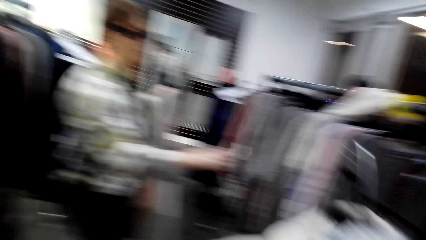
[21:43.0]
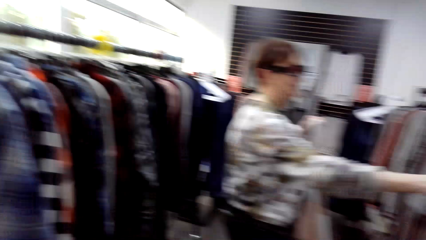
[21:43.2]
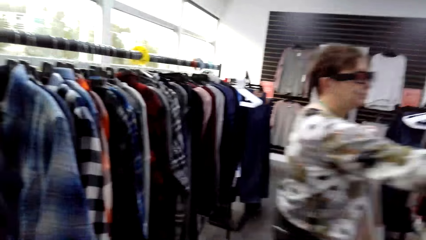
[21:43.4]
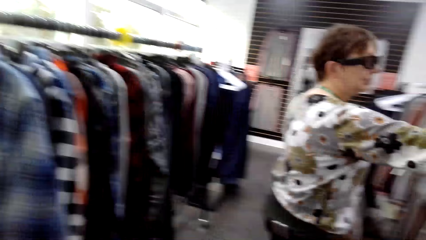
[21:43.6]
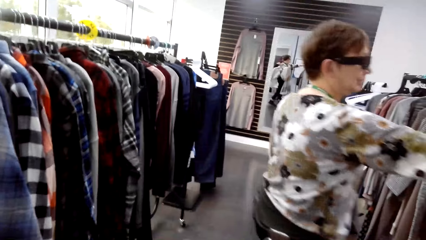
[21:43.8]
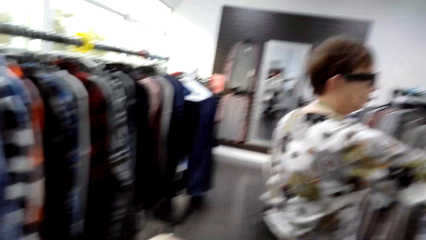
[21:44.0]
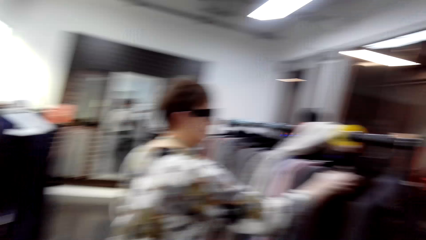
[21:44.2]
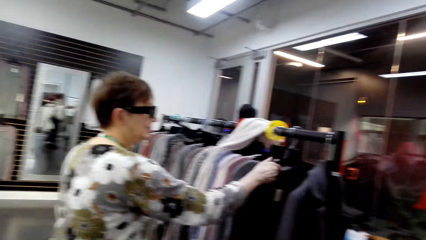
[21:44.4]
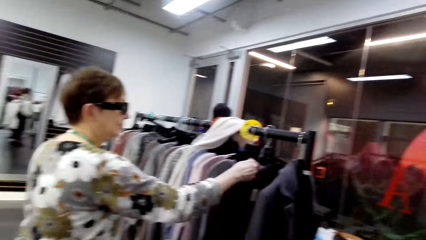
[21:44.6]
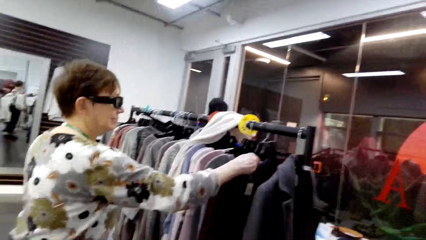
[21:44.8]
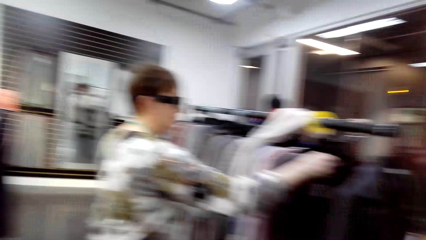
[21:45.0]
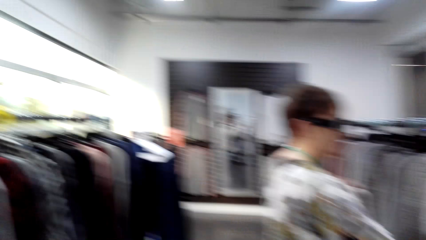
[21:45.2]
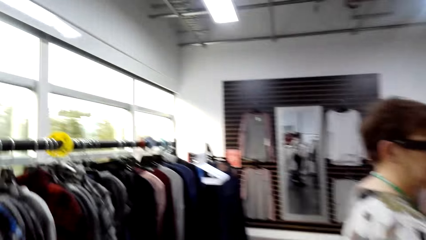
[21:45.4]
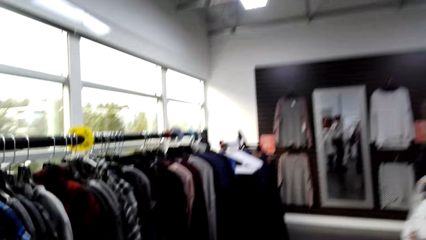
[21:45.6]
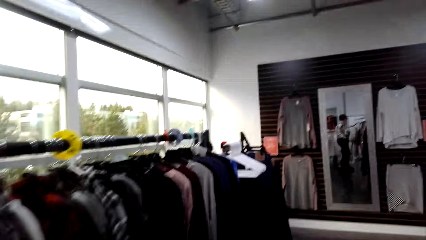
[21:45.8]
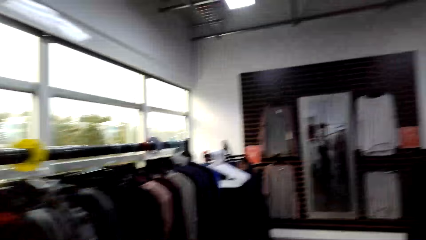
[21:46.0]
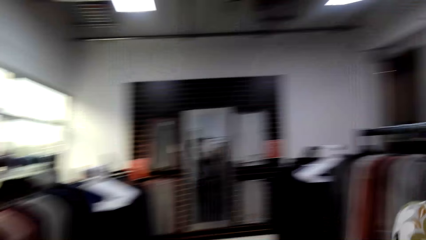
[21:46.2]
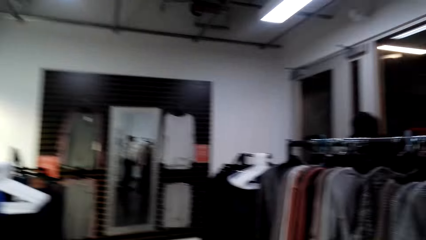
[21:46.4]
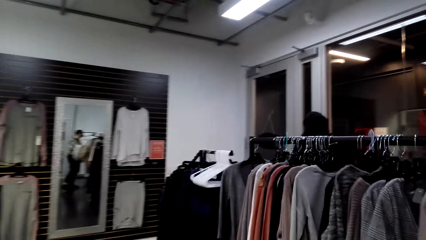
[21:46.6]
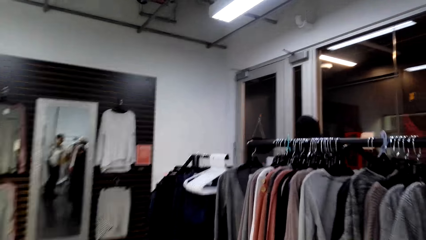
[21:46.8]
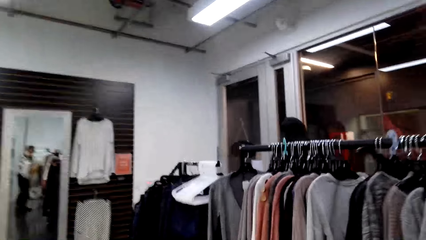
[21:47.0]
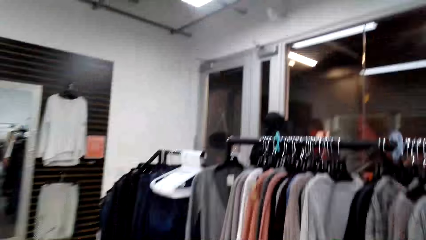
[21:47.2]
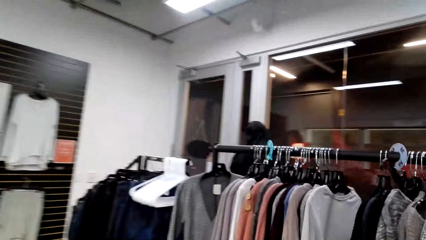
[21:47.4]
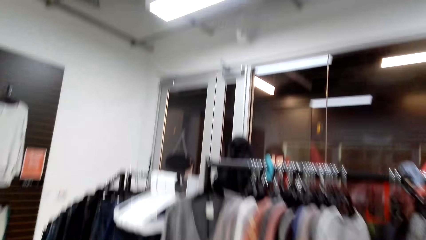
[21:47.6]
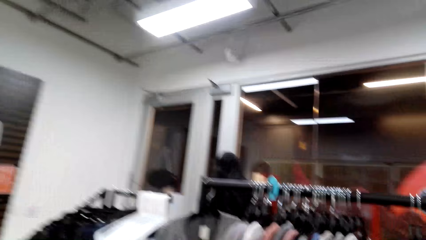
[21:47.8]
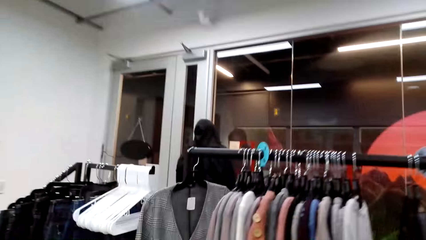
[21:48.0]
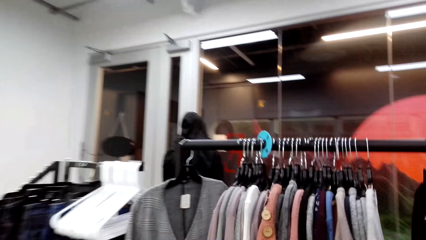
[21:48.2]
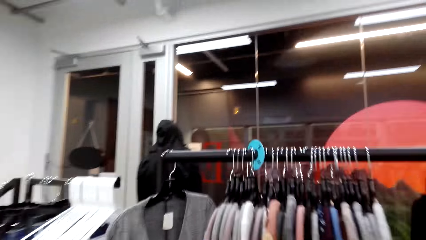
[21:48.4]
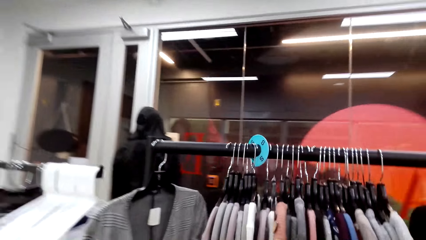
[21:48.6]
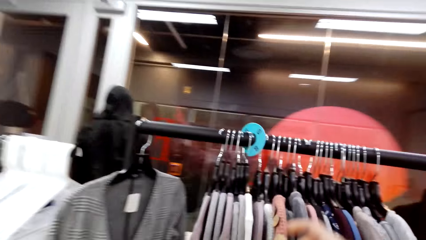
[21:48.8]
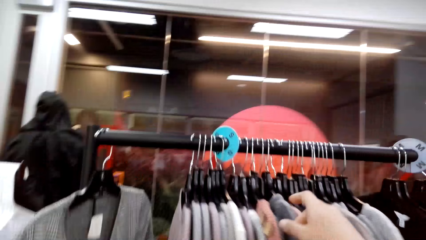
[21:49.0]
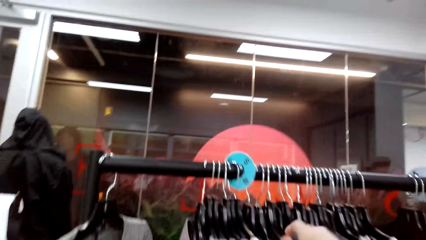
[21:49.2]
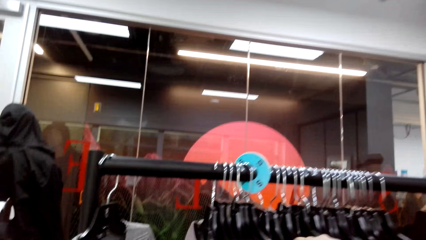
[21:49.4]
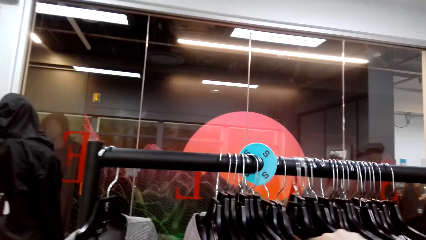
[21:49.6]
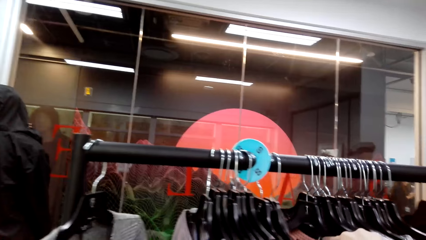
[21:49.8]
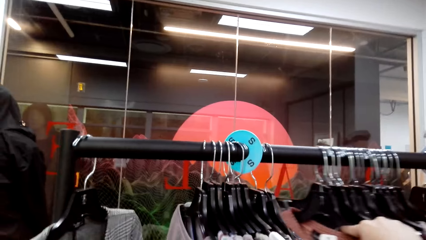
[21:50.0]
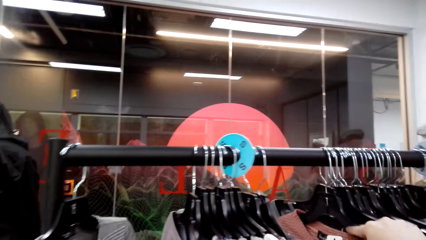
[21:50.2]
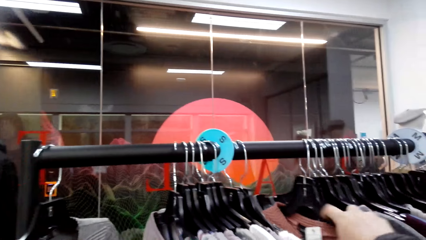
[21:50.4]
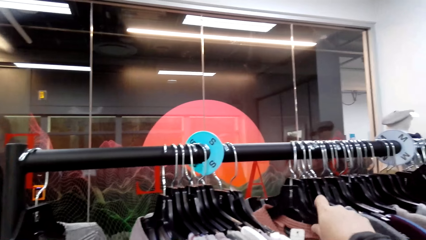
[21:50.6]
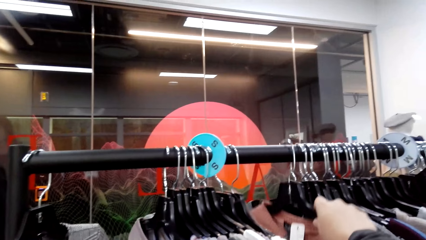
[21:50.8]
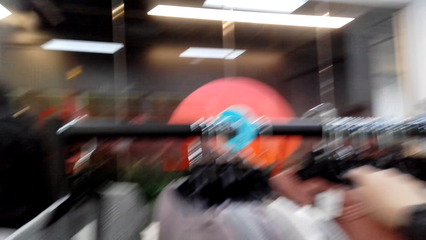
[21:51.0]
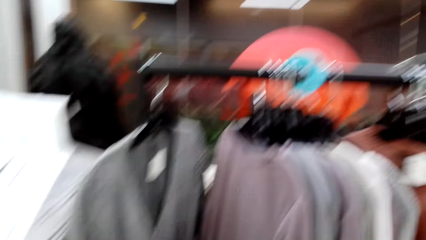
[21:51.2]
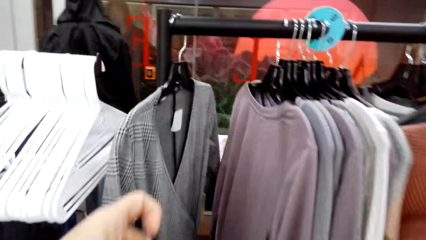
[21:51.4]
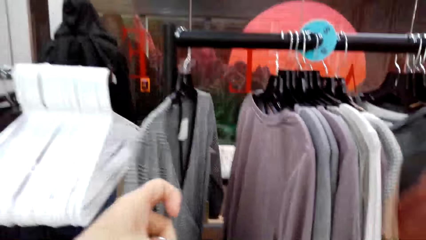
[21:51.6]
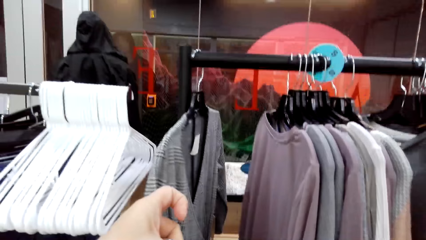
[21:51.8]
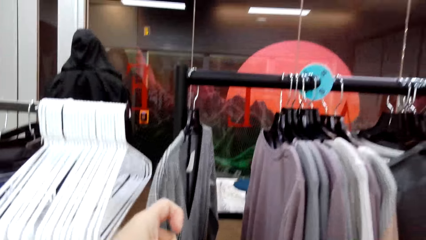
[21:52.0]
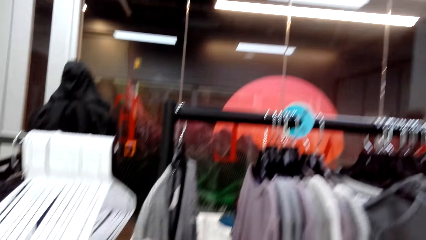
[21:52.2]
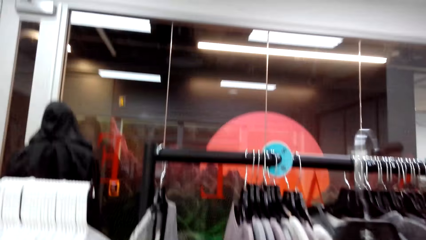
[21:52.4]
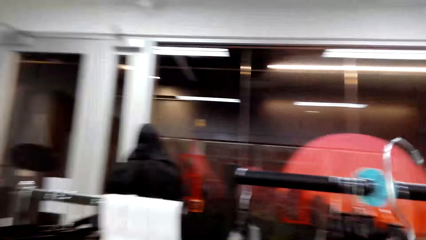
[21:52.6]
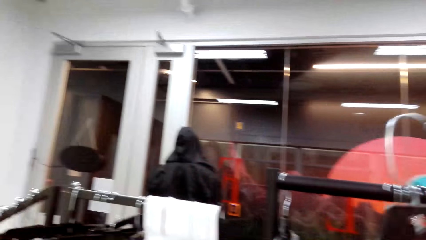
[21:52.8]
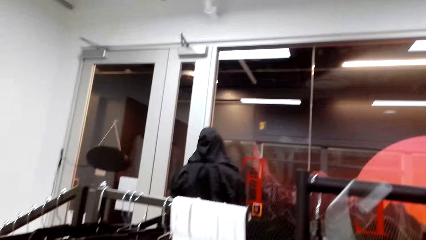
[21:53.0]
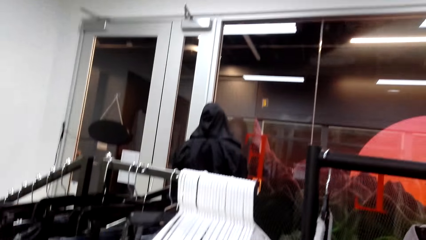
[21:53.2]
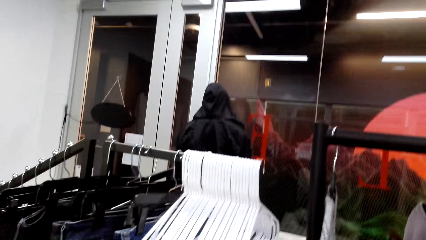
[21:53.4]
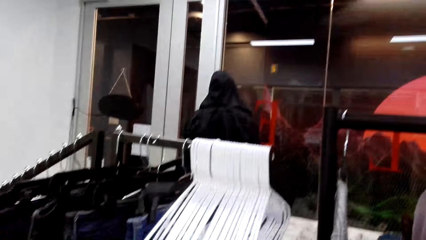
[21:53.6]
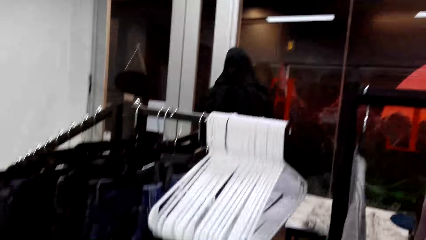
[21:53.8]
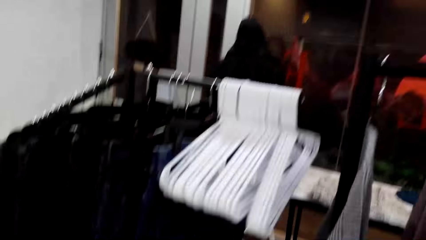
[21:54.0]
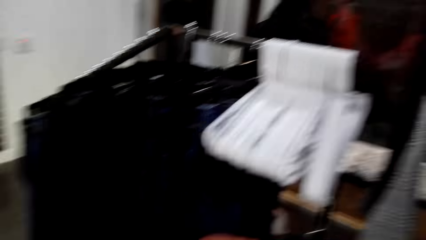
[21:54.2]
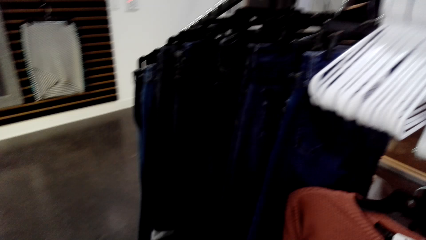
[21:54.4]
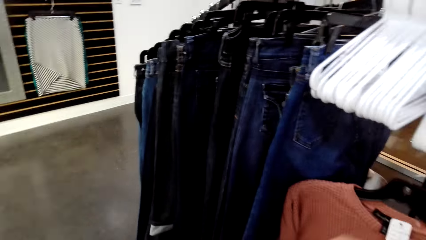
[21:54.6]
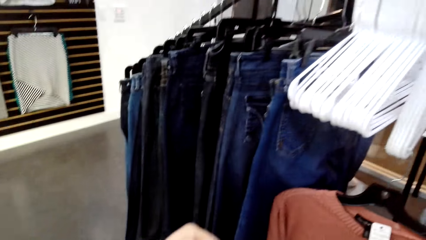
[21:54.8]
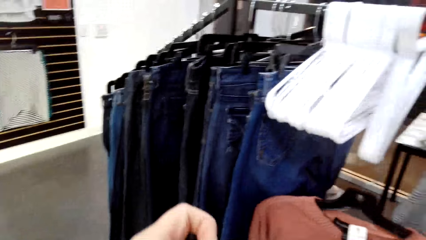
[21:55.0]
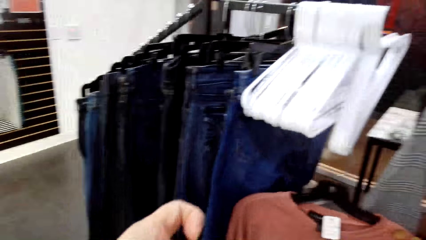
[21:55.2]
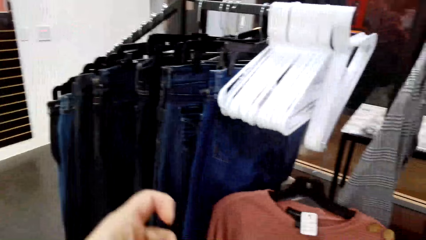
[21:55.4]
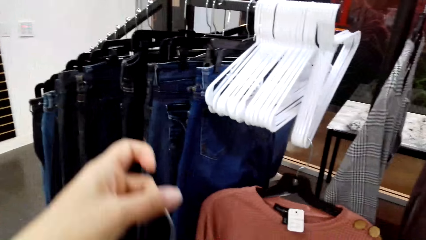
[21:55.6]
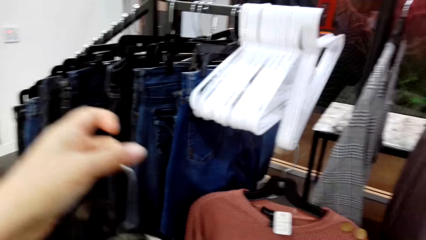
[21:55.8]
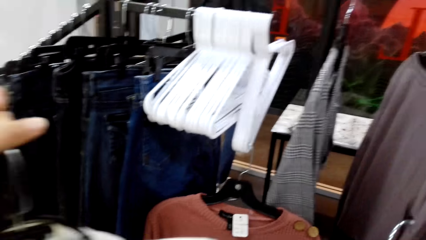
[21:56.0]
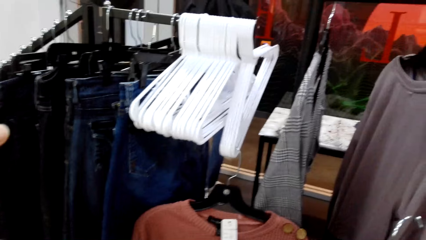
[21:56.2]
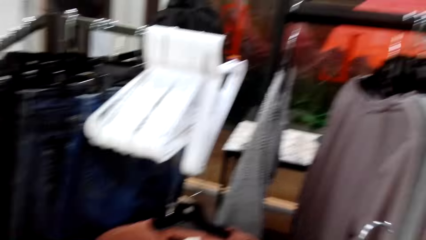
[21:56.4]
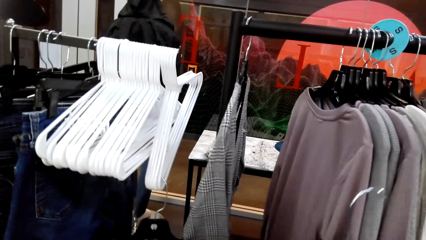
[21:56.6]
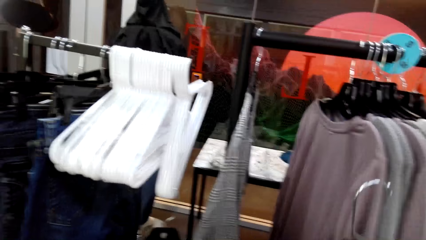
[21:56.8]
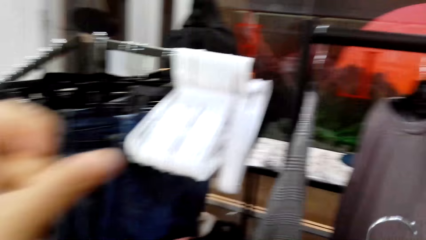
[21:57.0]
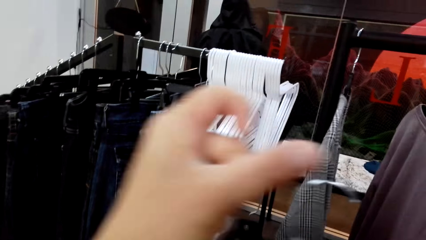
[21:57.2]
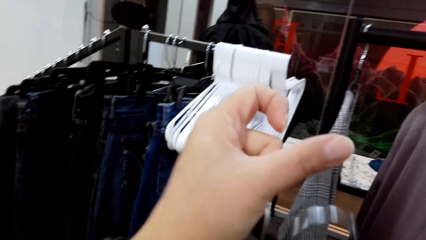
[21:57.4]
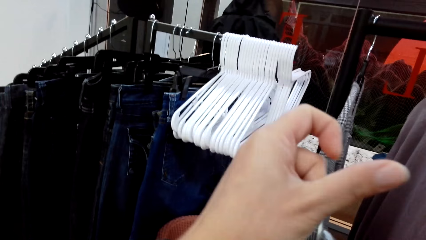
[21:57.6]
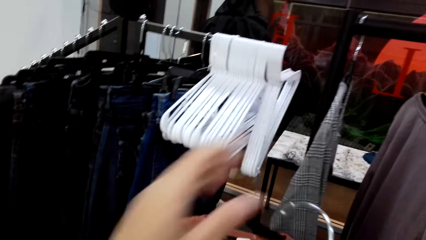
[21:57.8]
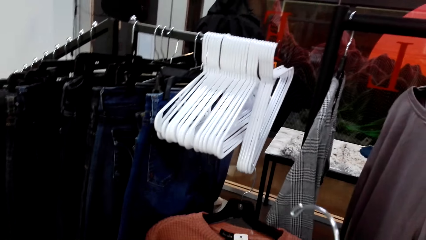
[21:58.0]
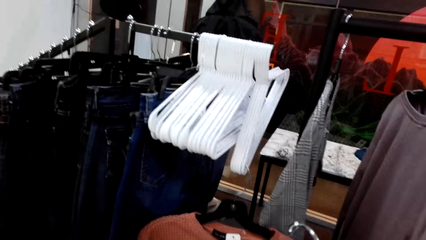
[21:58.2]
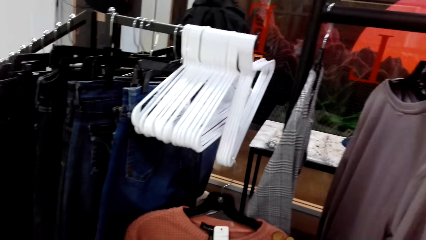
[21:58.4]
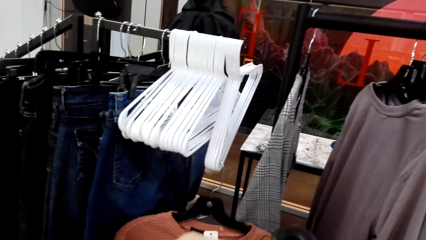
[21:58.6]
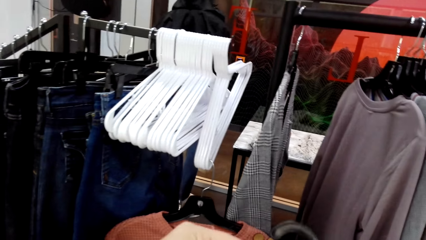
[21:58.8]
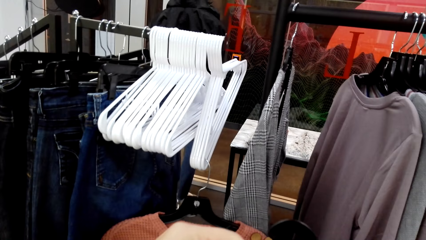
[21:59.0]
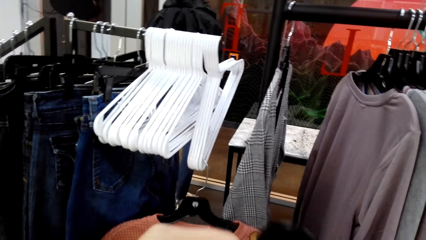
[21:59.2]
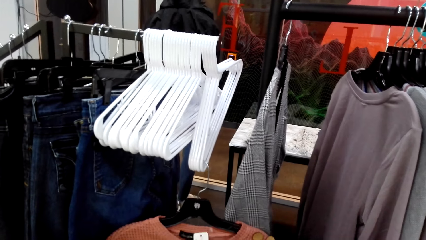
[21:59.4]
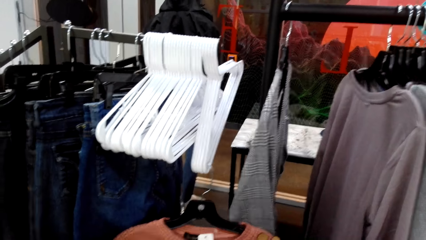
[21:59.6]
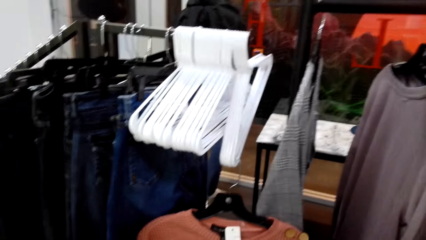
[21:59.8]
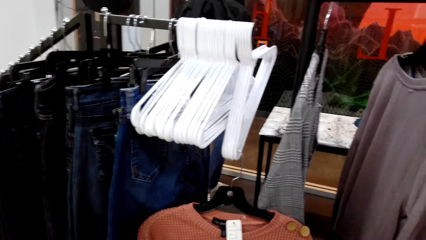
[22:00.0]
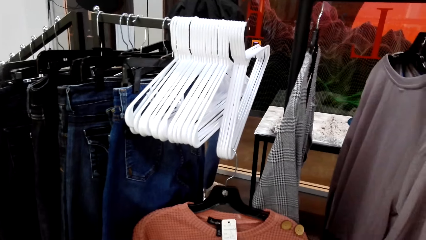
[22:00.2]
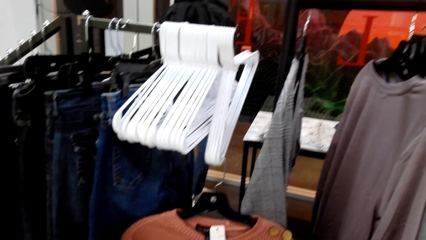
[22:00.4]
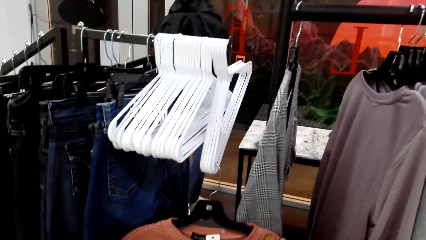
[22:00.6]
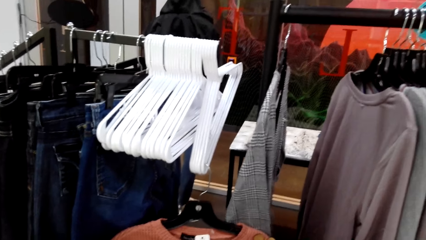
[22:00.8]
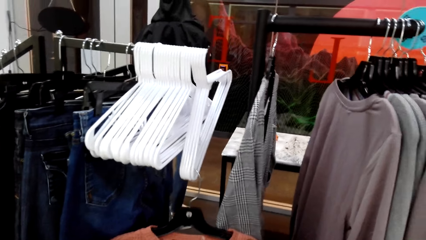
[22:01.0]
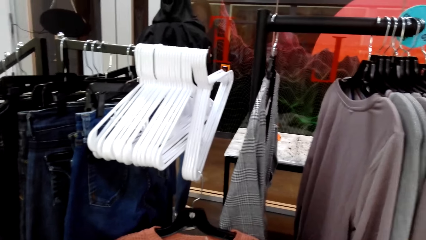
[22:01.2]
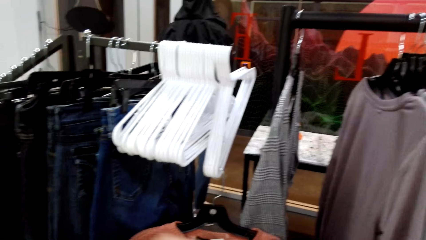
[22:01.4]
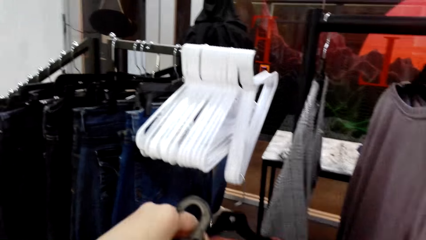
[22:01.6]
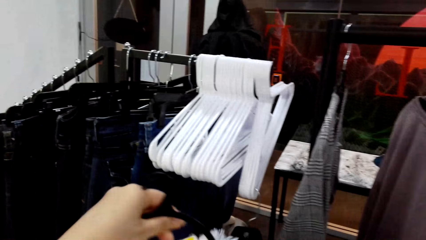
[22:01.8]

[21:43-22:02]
The camera wearer holds apparel. A lady holds apparel. The camera wearer moves the apparel. They pick up a sweater from the rack. They lift the apparel.
